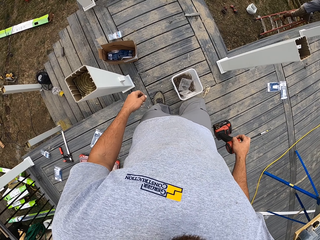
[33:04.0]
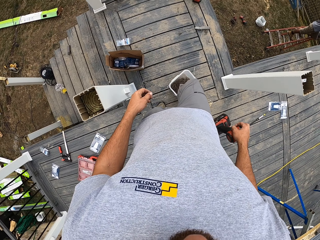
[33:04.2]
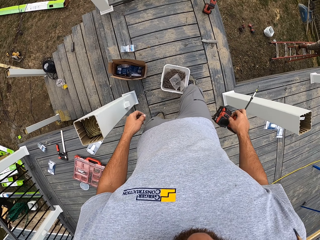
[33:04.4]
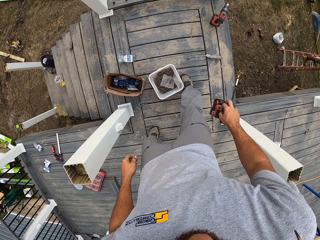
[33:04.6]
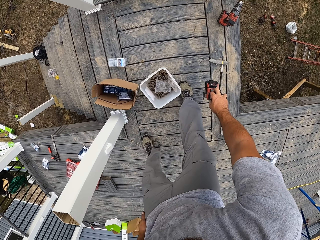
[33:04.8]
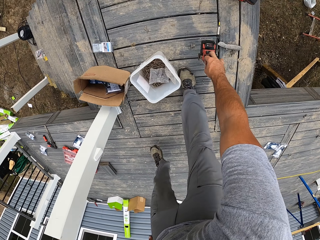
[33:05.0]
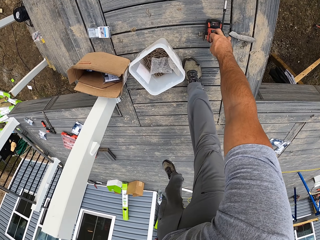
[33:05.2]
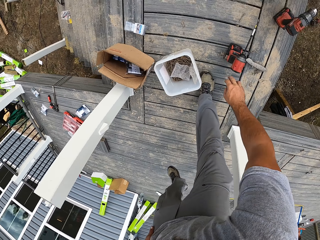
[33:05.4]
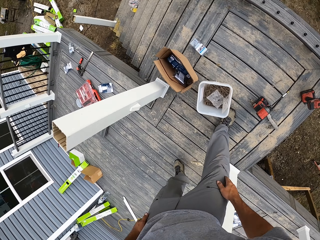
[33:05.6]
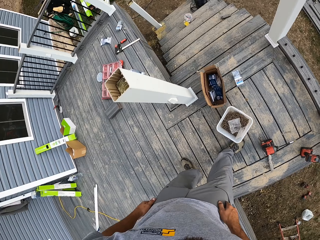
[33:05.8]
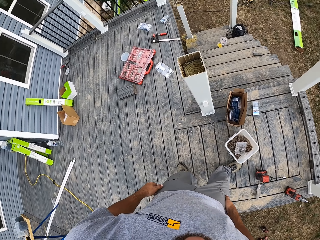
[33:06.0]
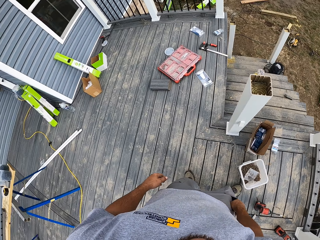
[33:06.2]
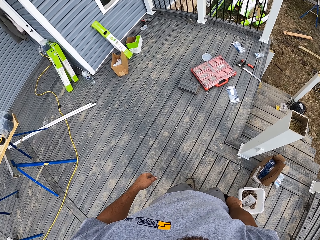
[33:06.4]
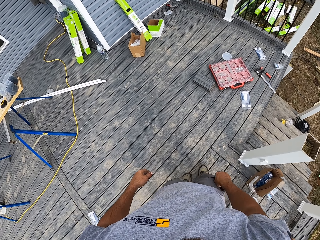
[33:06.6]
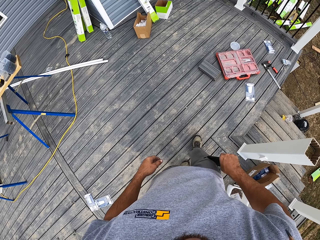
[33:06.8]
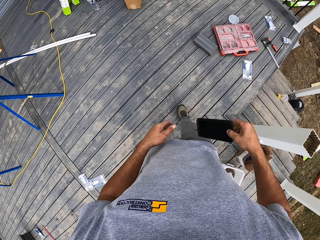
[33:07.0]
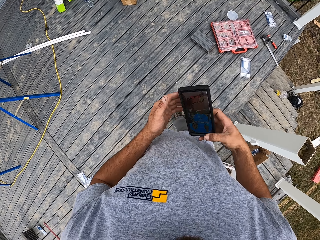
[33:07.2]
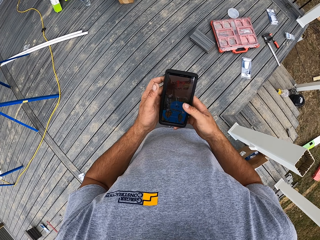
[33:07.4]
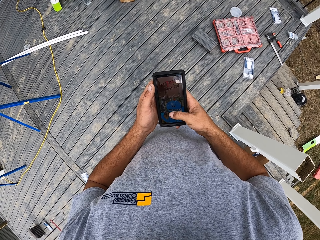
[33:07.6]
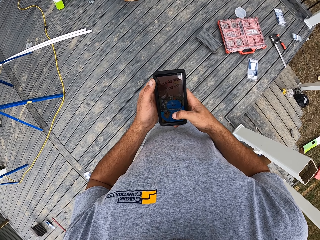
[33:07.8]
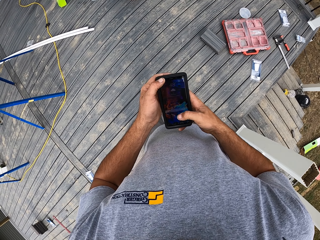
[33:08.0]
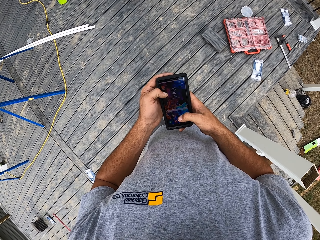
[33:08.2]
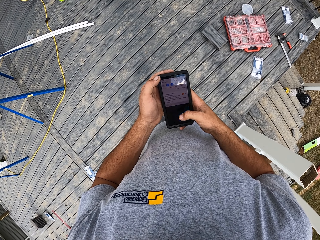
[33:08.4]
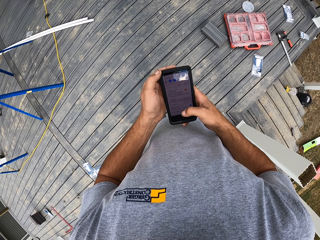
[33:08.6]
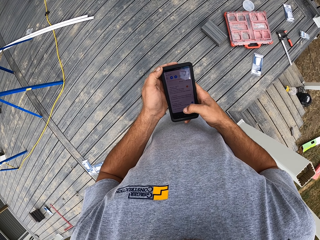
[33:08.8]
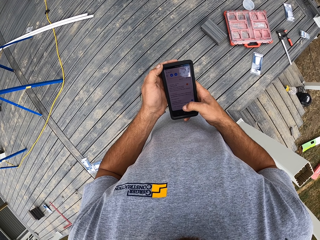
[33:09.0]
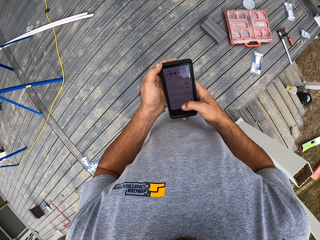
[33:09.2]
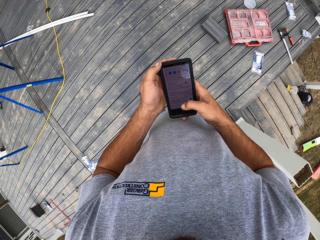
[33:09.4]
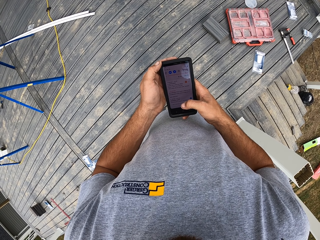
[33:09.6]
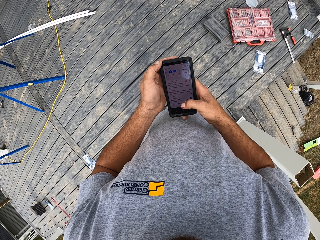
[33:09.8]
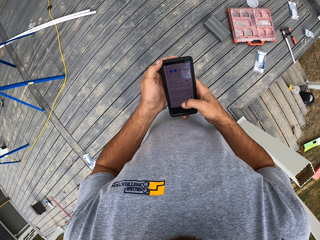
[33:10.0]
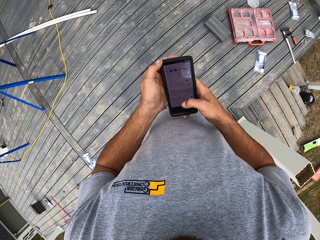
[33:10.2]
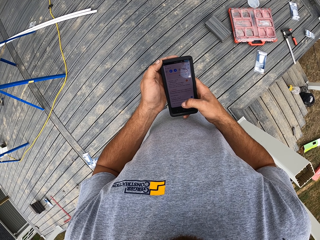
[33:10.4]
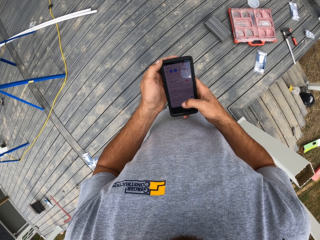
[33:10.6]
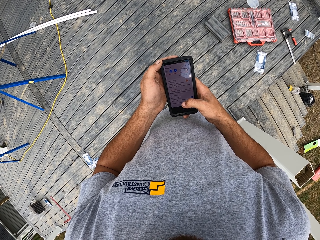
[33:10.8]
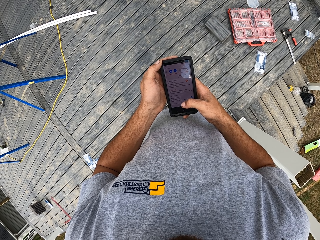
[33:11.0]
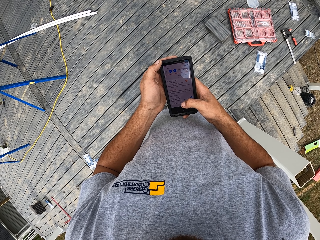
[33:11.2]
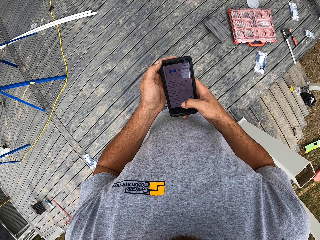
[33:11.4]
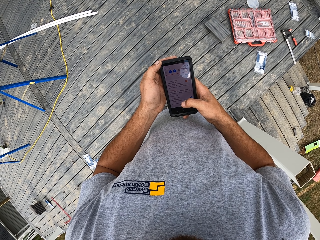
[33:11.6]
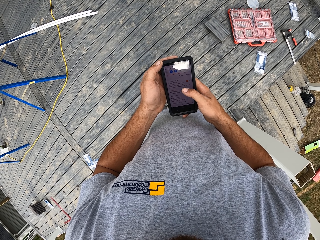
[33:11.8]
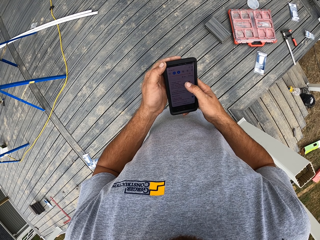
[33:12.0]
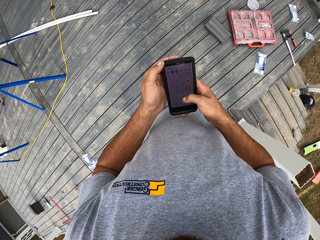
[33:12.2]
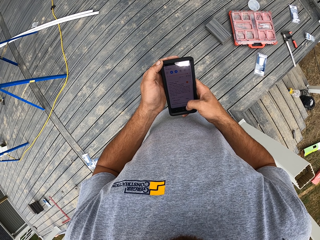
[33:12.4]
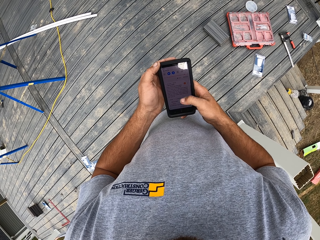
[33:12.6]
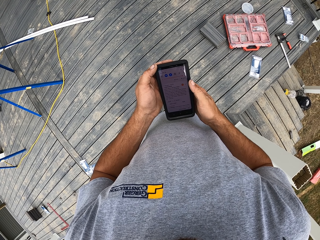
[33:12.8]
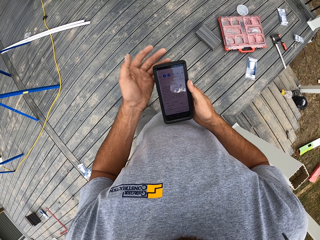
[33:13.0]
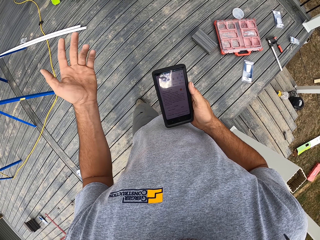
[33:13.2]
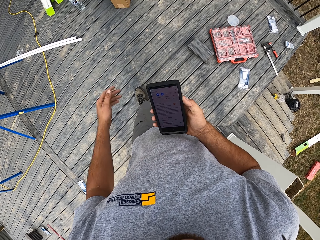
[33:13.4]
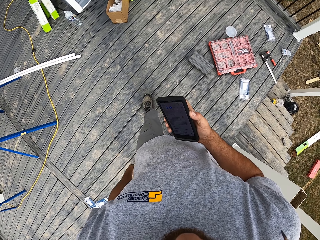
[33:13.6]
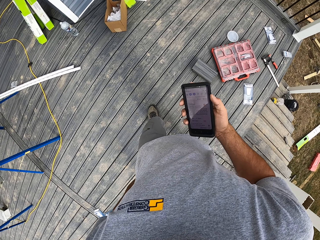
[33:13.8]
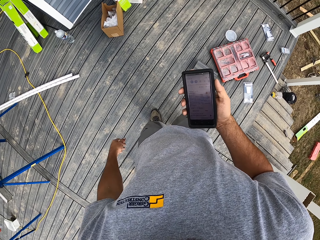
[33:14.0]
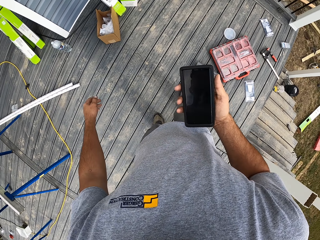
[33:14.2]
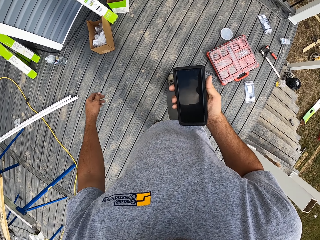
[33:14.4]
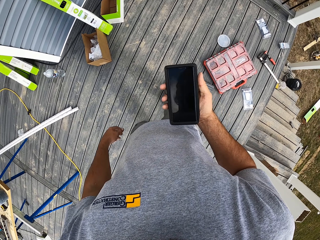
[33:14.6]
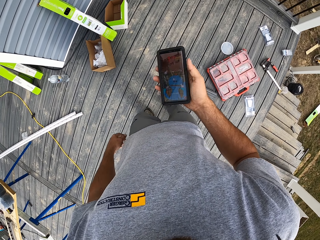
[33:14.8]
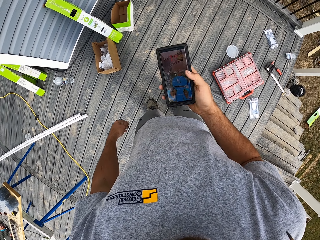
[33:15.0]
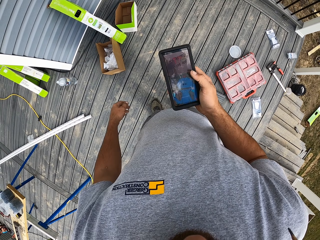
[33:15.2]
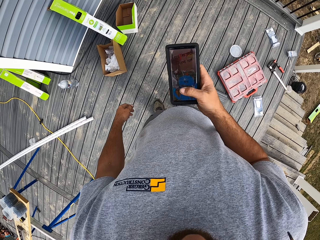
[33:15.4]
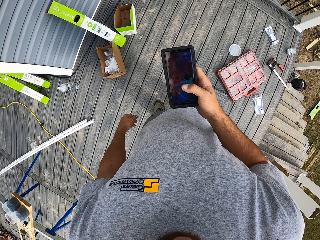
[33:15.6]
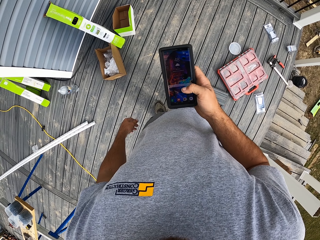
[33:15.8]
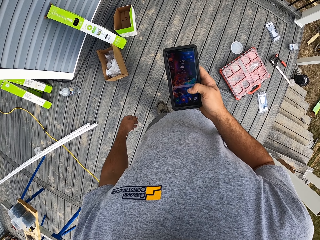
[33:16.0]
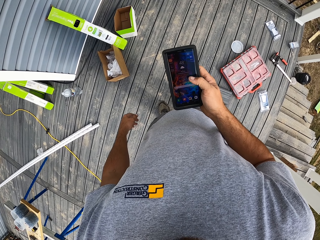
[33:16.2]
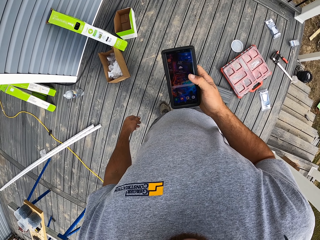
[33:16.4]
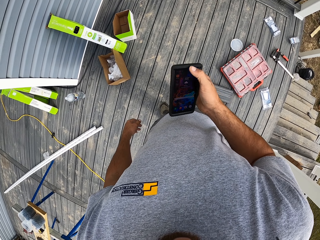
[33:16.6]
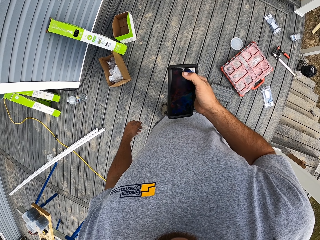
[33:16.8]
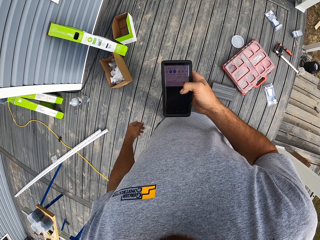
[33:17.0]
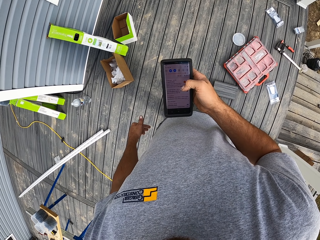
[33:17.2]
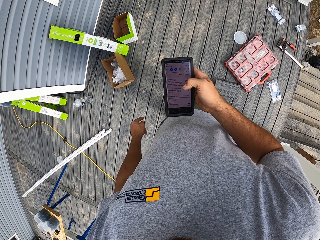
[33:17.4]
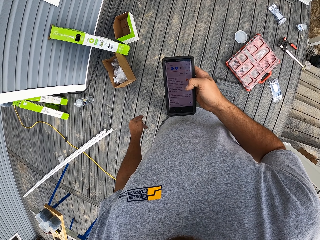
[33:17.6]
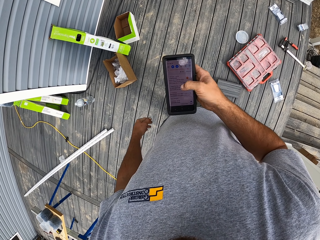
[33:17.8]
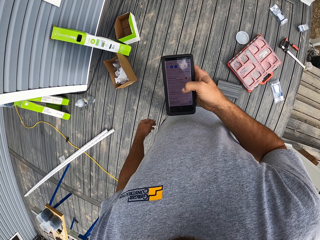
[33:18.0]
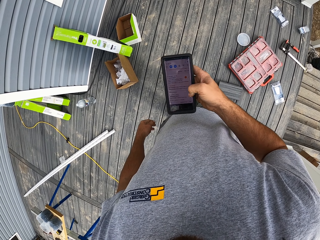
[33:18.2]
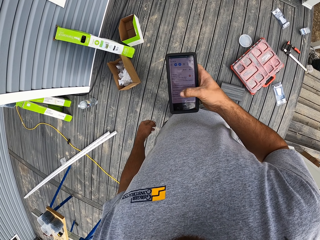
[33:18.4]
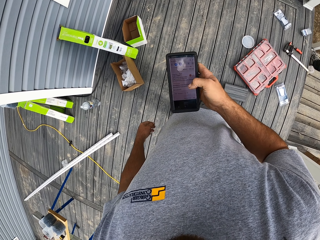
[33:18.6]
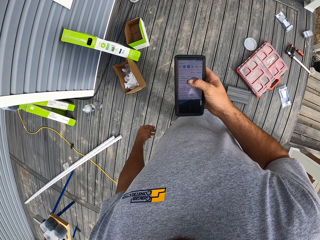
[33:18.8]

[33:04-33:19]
The camera wearer puts down the driller. He walks forward and picks up his phone from the pocket. He scrolls through the phone, stares at the phone, and scrolls through the phone. He drops the hand down, switches the phone off, switches the phone on, and scrolls the phone.

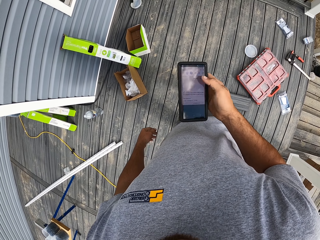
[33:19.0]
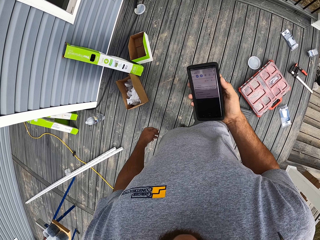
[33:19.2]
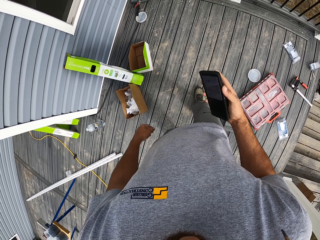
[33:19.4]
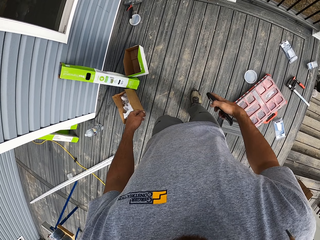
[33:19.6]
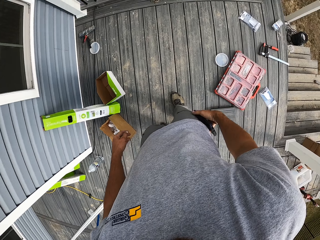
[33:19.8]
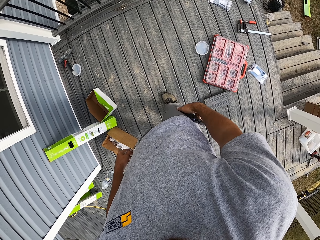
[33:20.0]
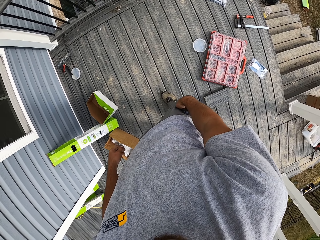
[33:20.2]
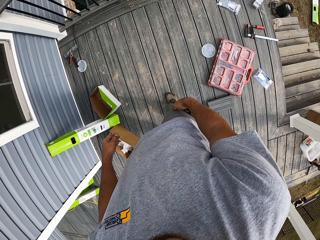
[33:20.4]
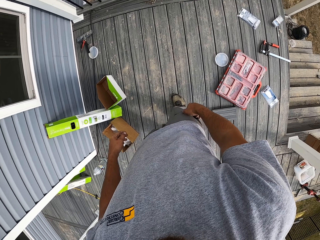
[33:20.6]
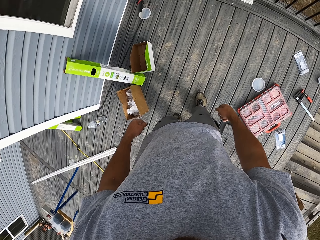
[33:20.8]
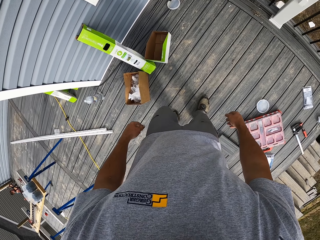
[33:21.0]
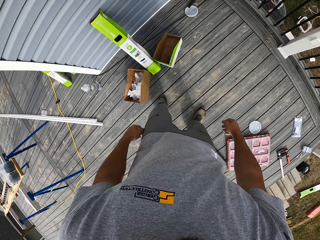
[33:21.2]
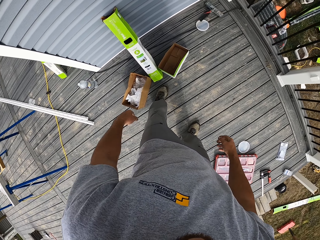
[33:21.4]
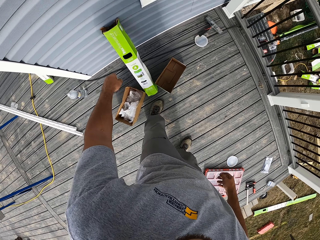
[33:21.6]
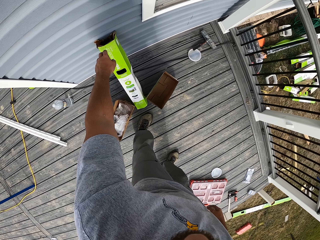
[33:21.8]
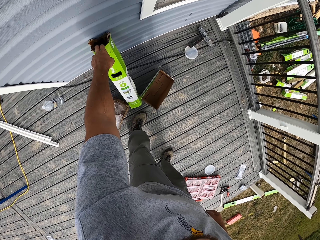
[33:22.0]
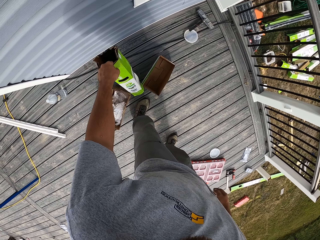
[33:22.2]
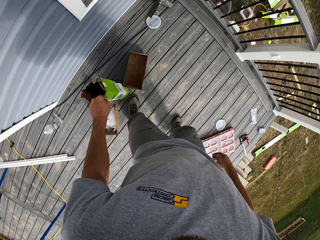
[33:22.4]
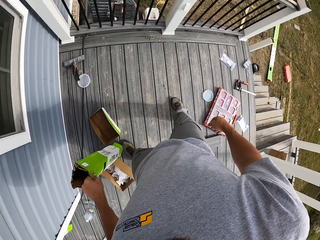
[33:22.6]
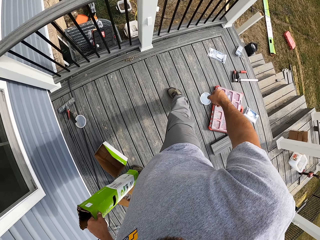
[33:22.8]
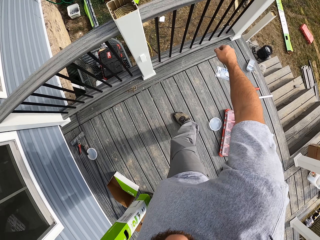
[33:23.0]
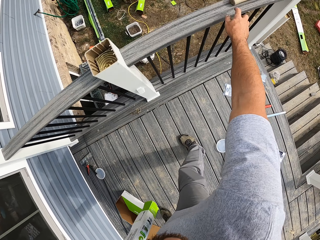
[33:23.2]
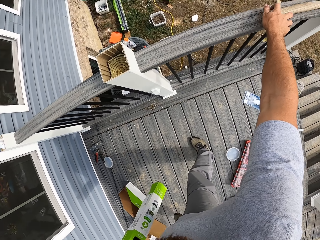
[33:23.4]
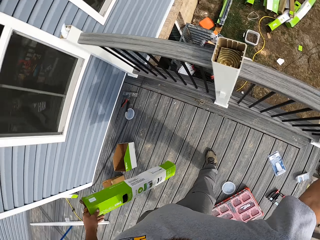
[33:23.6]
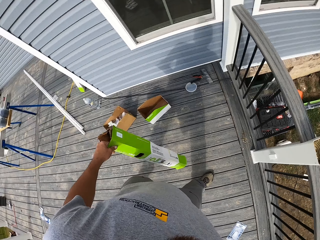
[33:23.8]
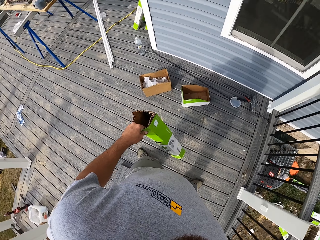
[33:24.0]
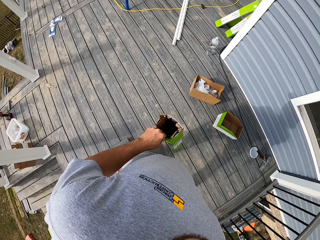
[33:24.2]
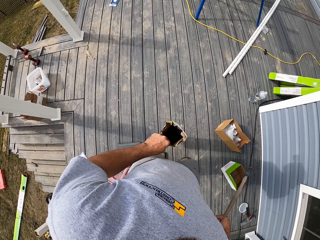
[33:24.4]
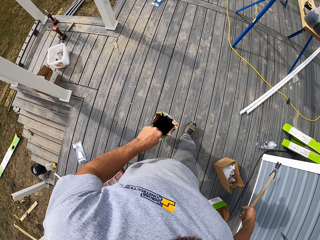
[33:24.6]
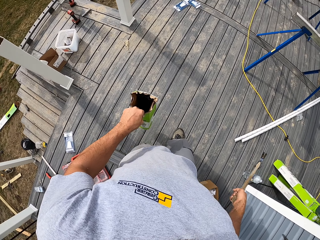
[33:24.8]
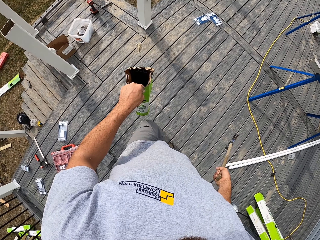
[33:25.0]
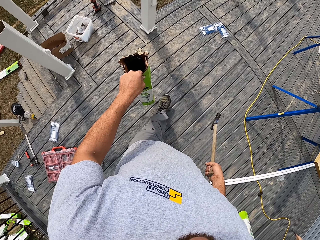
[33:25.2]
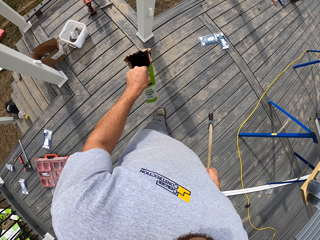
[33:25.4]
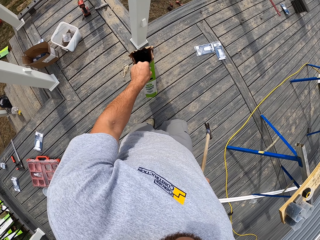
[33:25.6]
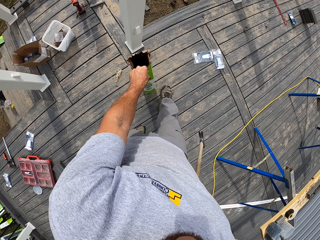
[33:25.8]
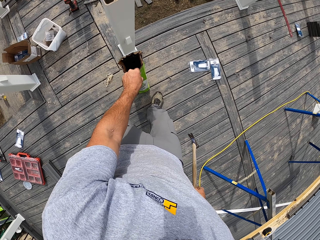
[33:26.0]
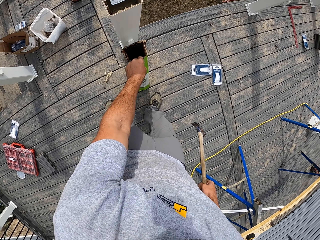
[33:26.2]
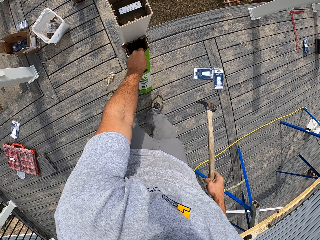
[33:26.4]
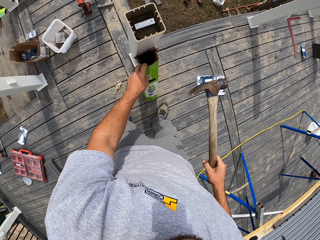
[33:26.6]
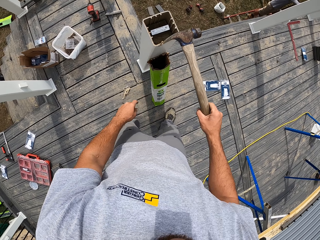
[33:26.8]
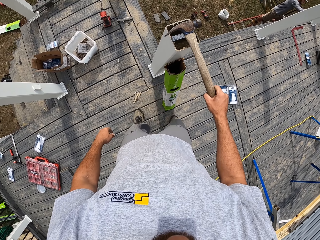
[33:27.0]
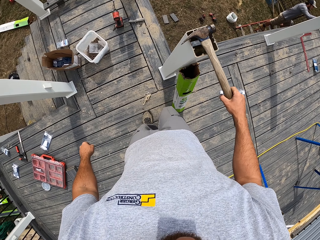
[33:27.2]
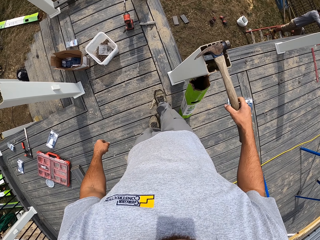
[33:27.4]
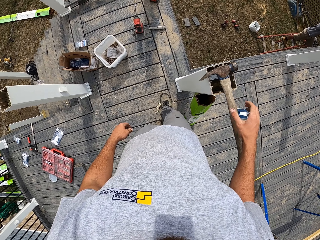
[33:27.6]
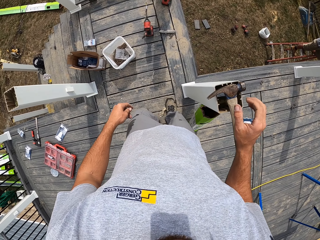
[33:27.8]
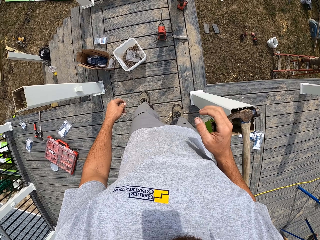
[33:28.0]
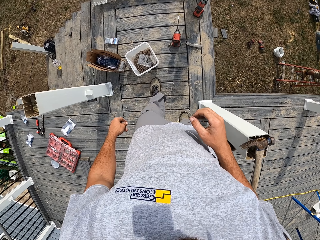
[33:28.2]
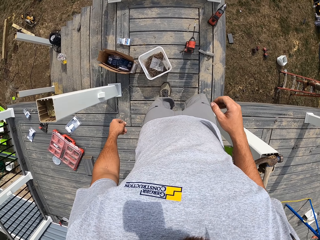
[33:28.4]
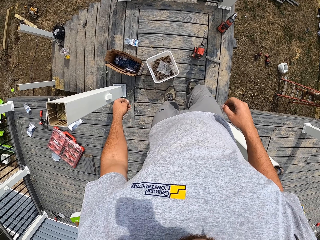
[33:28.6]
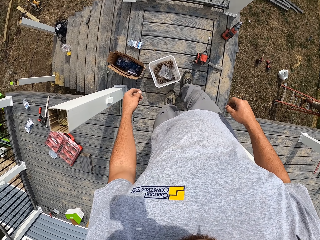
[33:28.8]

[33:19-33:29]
The camera wearer puts the phone in the pocket. They pick up a box. They pick up a hammer. They walk around. They lay the box down against the metal. They place the hammer on the metal or newel pole.
